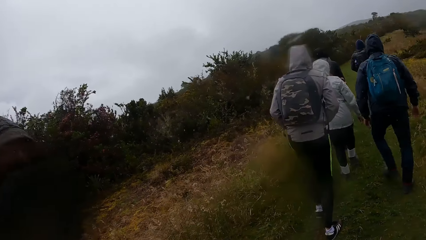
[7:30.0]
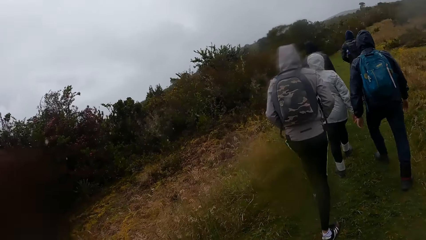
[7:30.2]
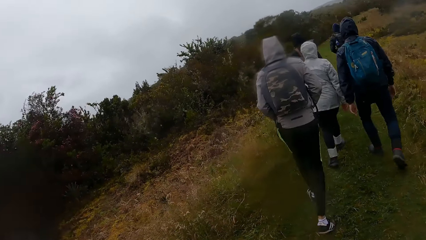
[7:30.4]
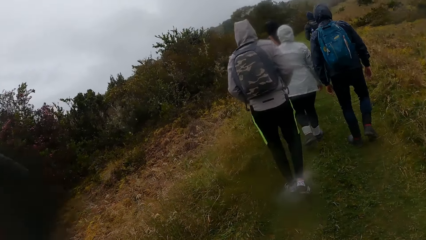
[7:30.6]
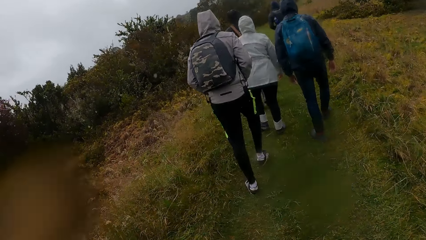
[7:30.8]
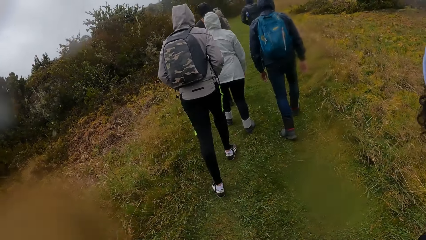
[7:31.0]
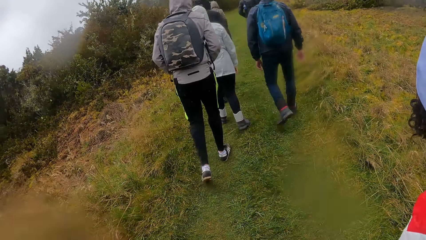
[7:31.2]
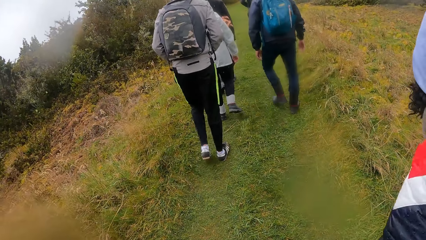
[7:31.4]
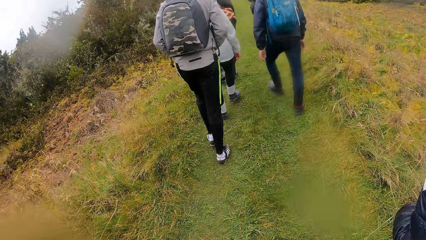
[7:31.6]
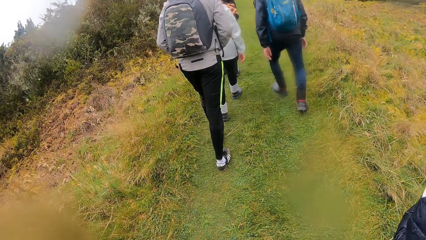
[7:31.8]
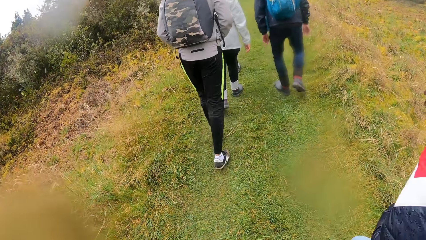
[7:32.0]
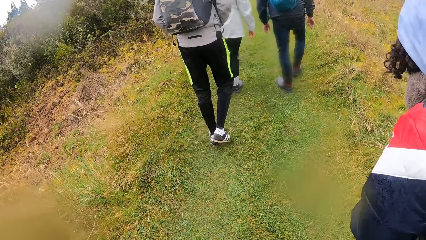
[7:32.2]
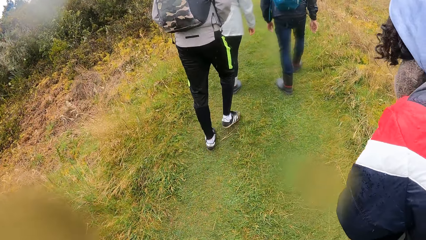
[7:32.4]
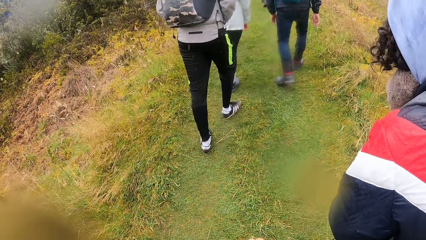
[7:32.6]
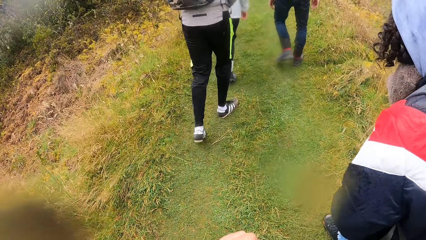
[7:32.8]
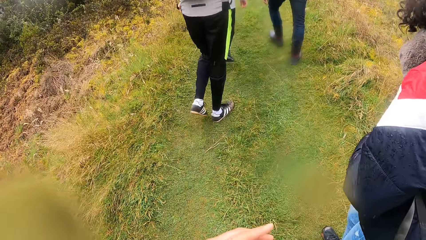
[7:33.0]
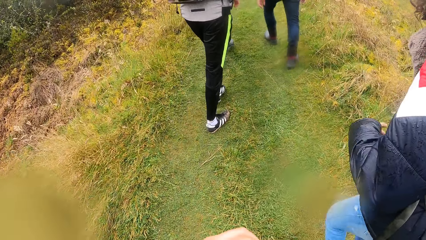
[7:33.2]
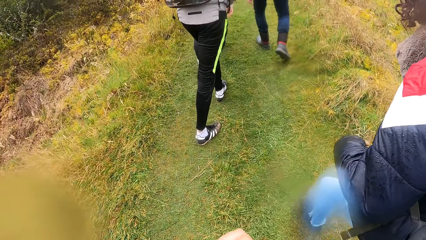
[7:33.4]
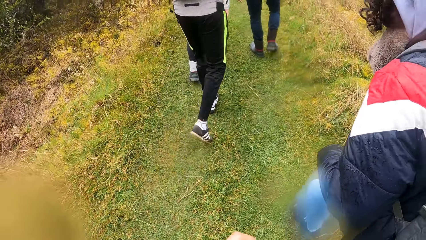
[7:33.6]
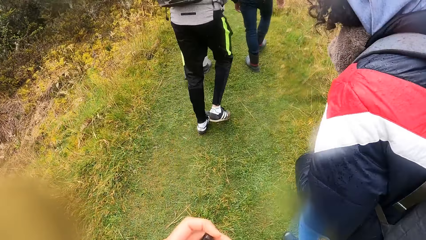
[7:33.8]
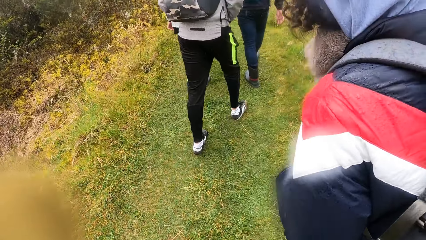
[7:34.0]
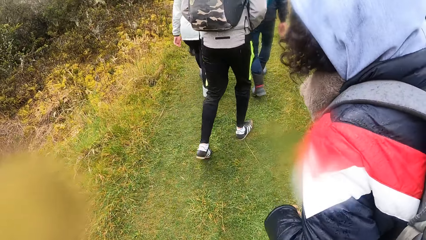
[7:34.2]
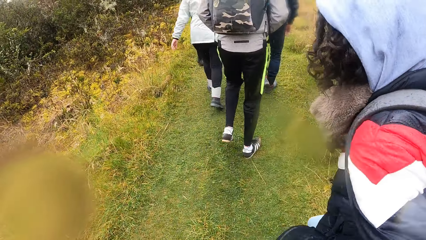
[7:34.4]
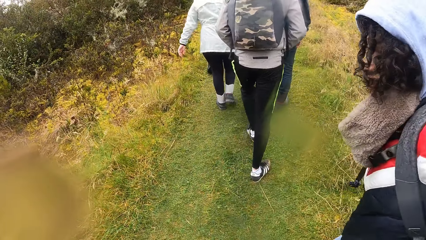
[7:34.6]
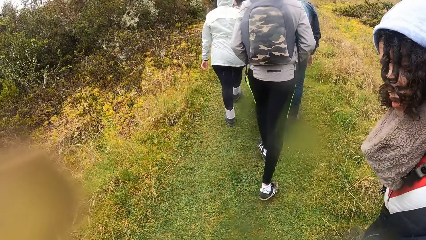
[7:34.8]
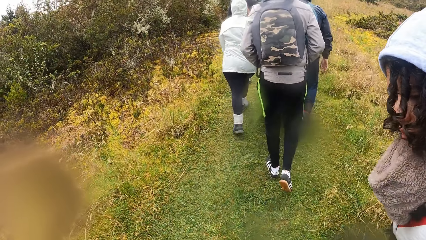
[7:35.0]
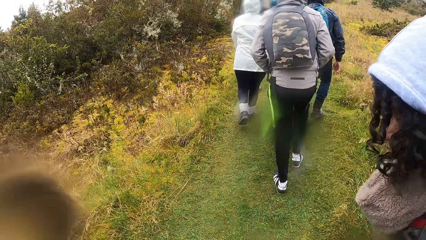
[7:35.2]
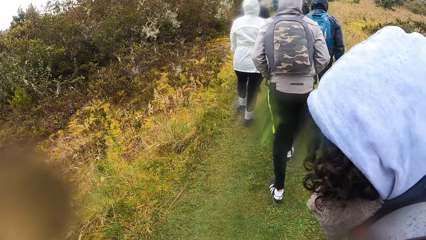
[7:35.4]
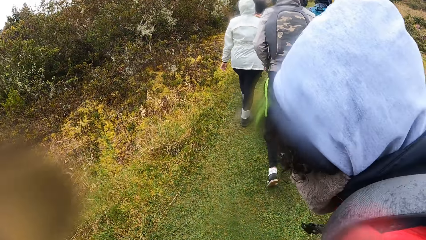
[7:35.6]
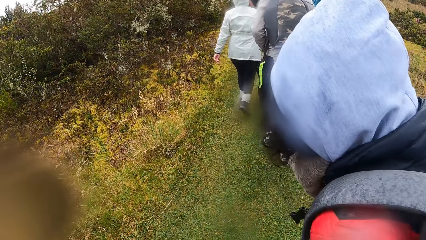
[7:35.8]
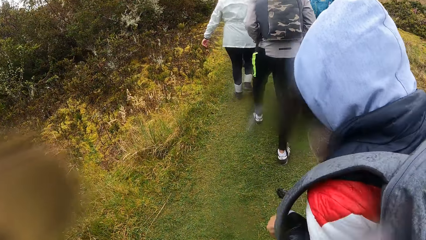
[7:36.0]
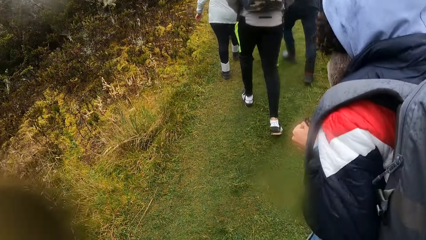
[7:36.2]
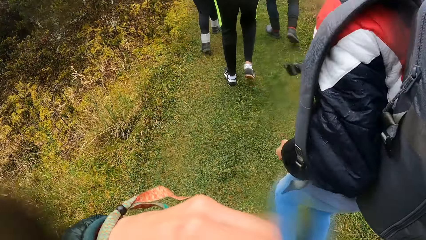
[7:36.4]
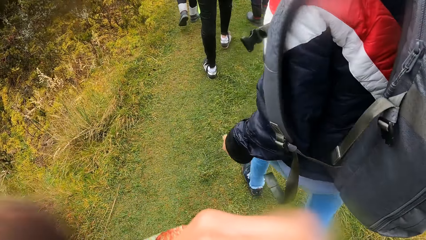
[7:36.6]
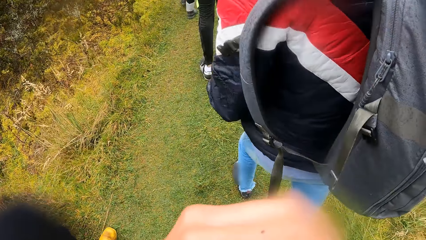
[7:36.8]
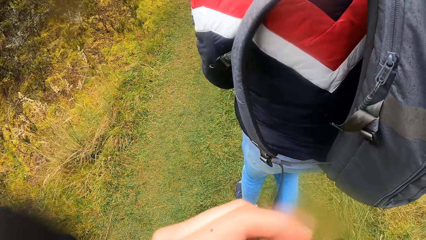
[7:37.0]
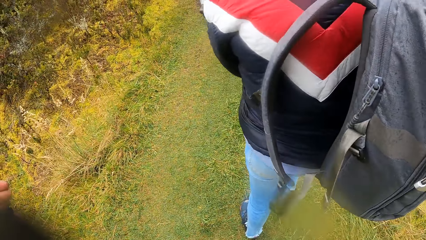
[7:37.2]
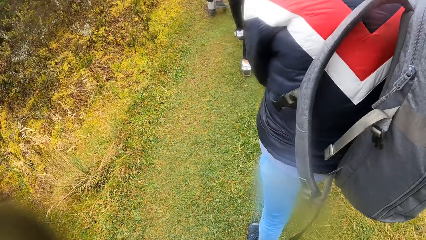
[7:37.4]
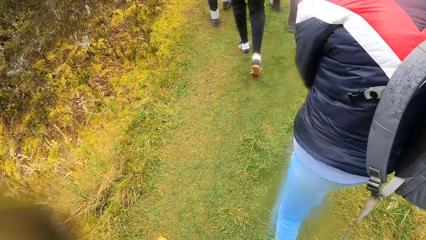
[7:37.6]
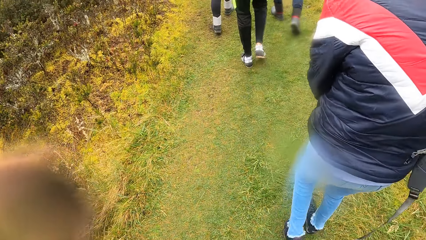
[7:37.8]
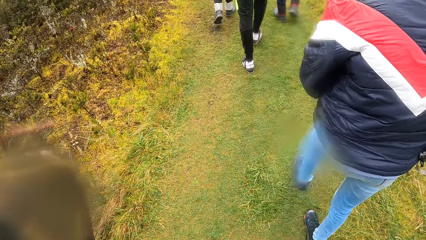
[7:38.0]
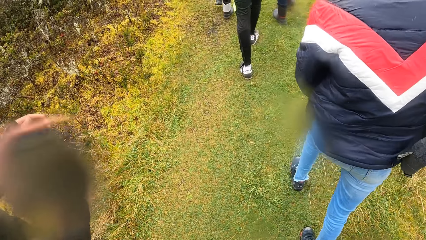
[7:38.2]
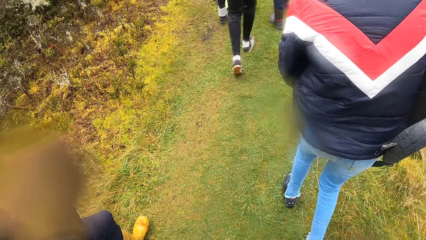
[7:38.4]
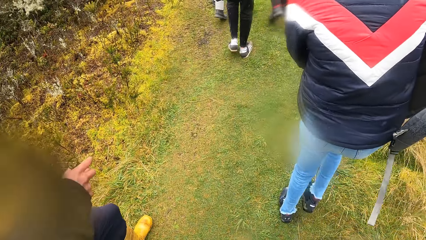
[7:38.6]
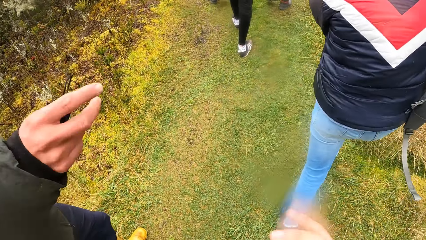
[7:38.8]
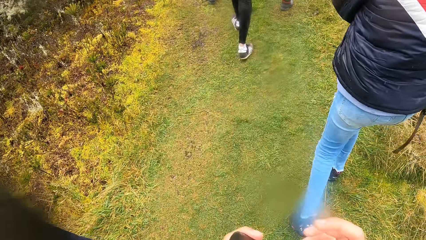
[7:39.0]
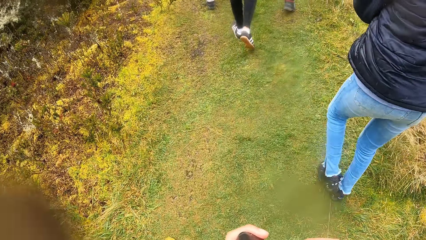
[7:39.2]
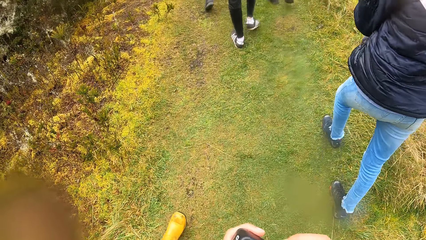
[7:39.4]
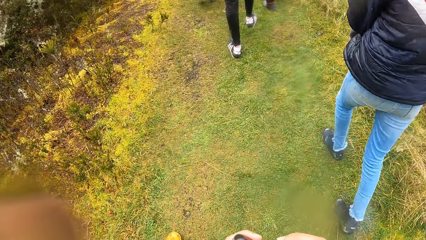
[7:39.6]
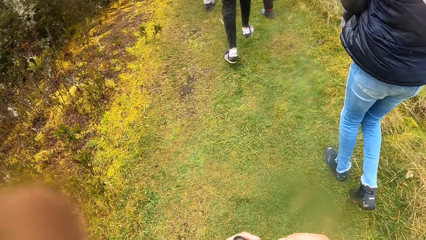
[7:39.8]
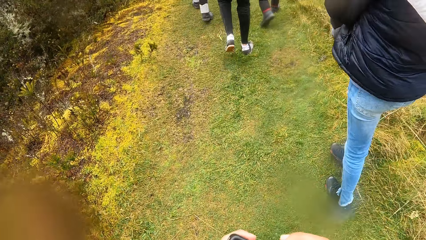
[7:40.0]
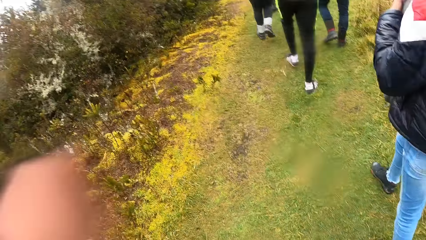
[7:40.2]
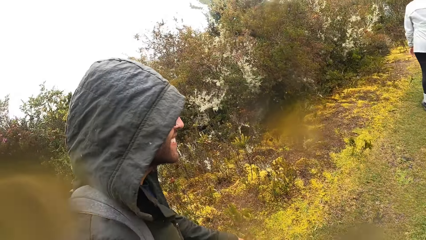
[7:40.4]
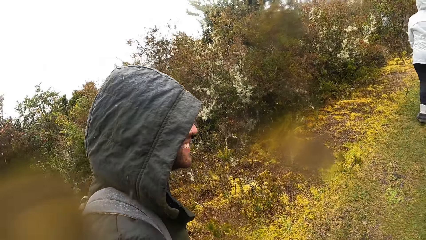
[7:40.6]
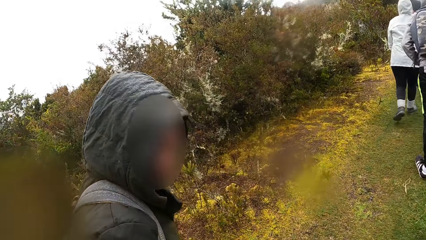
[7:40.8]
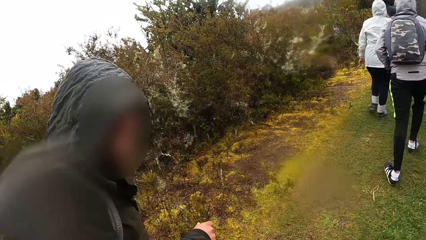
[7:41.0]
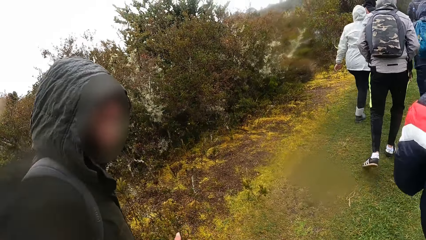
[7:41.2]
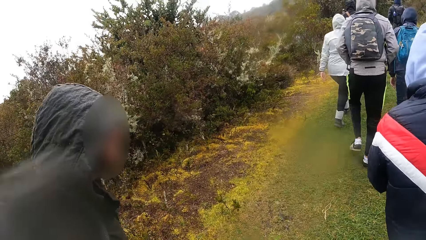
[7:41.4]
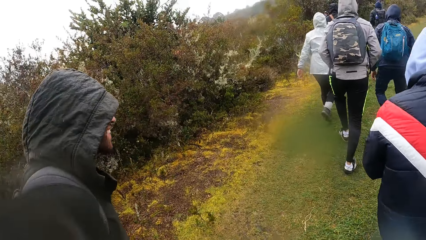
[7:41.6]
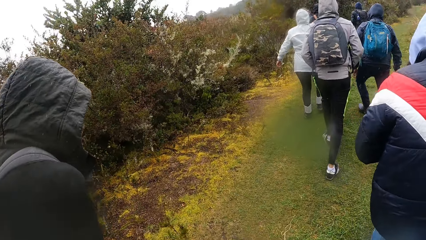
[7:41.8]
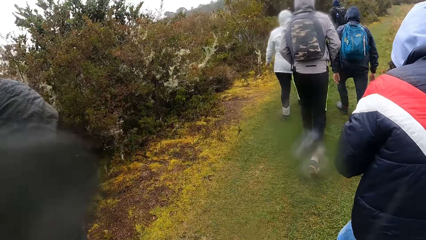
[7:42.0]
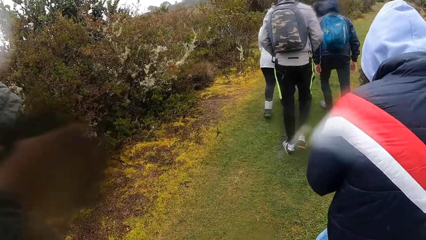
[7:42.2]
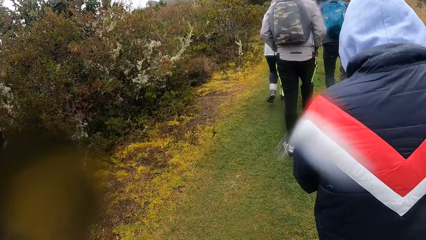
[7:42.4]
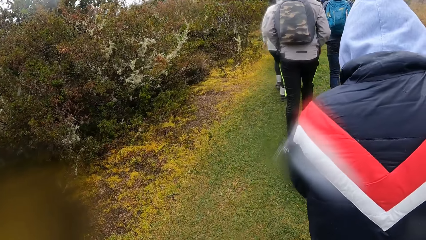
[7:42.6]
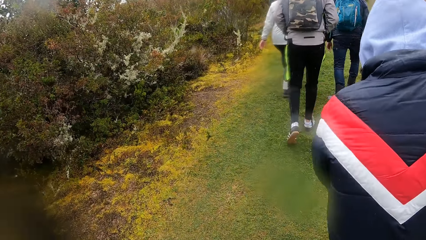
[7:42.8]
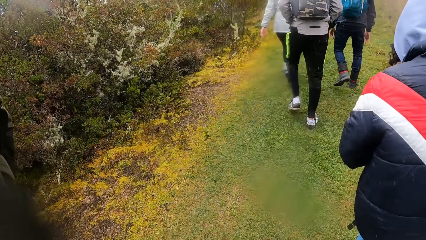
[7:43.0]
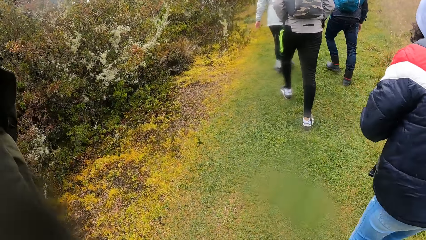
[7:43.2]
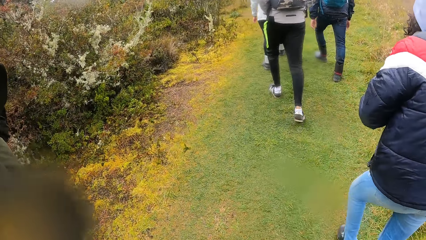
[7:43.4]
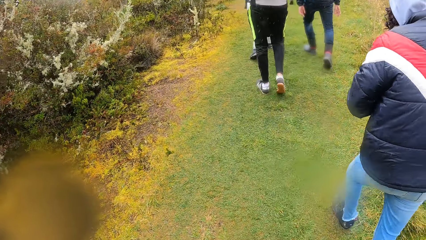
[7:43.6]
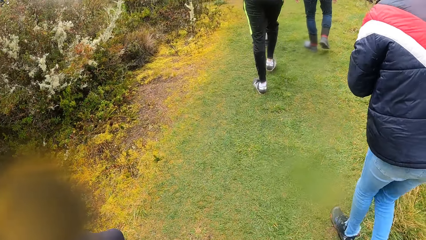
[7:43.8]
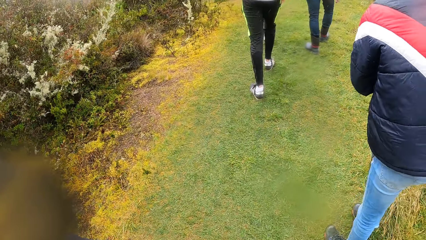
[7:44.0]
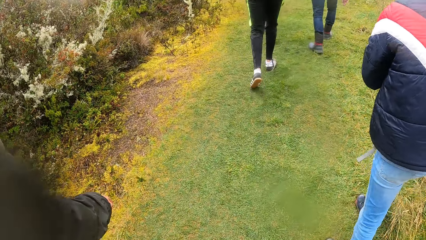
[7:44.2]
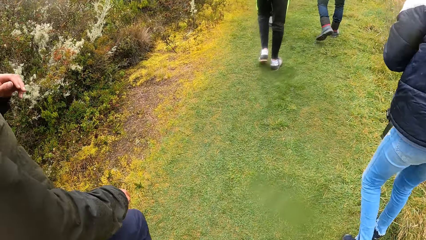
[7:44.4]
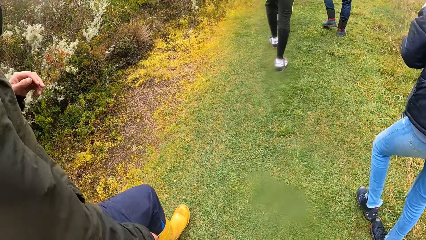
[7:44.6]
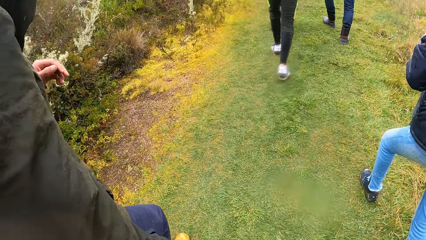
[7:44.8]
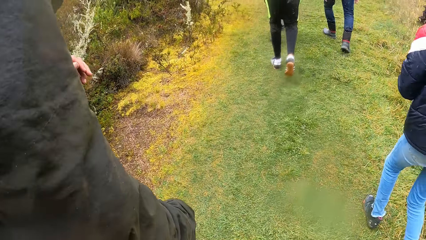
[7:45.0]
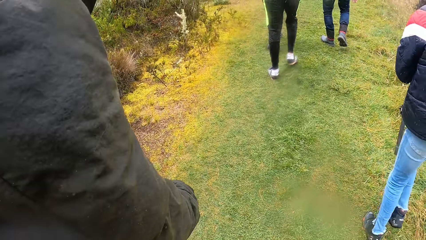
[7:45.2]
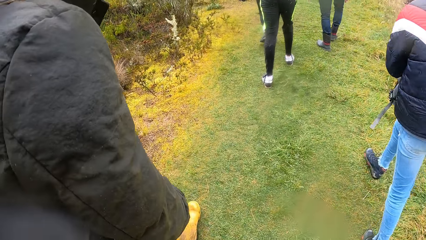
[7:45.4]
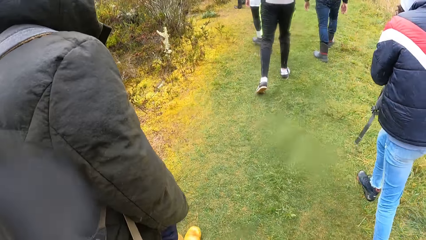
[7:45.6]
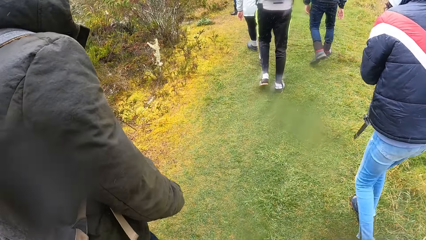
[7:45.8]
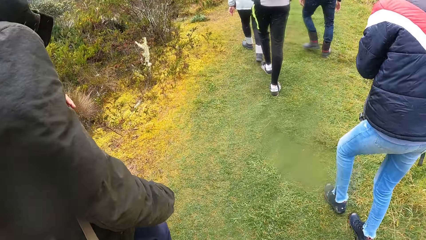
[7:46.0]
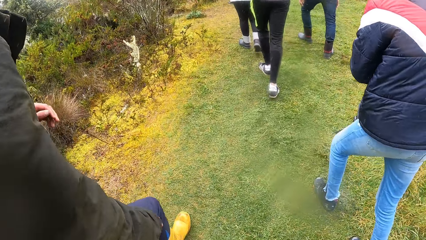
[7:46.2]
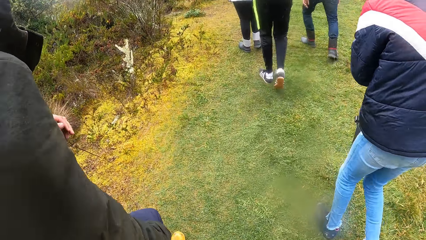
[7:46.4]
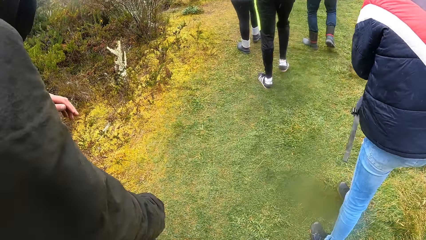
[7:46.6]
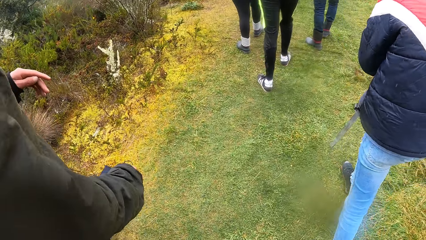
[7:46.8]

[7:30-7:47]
A woman removes a backpack from her back with her left hand. The camera wearer climbs the mountain. A man interacts with the camera wearer.
